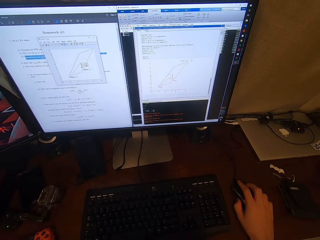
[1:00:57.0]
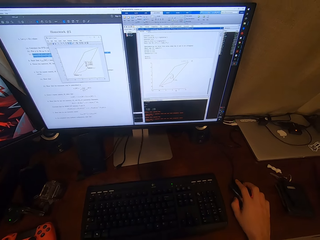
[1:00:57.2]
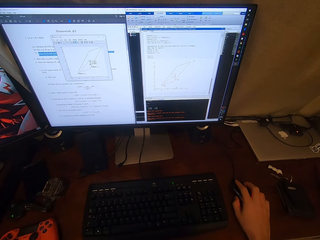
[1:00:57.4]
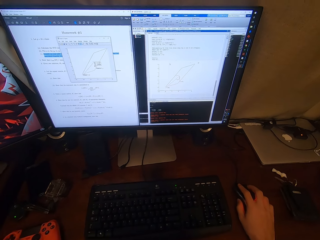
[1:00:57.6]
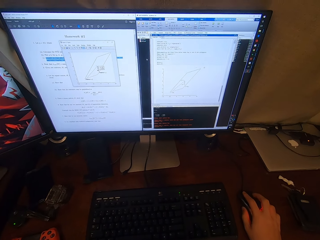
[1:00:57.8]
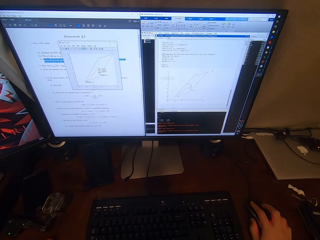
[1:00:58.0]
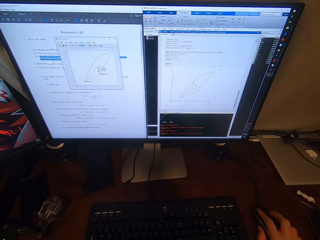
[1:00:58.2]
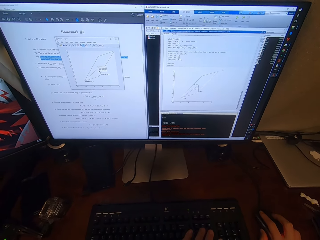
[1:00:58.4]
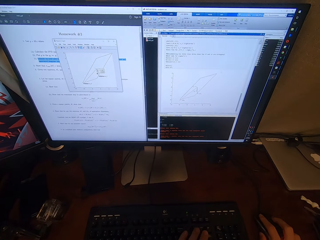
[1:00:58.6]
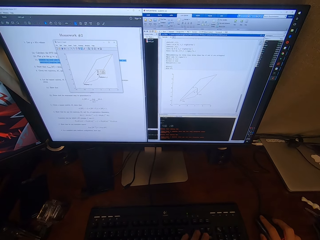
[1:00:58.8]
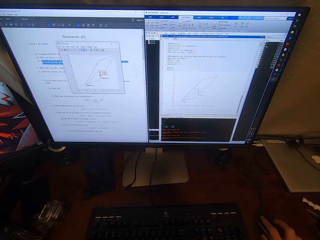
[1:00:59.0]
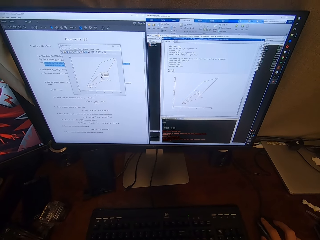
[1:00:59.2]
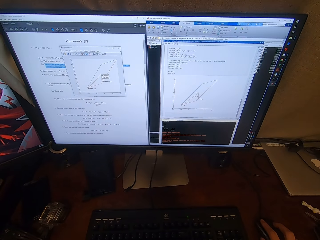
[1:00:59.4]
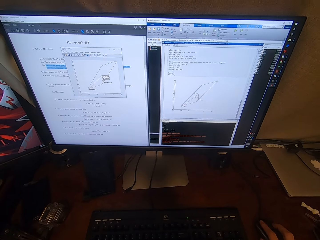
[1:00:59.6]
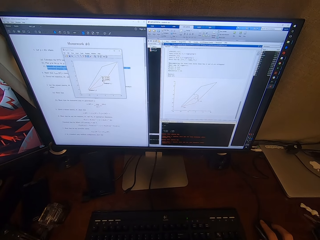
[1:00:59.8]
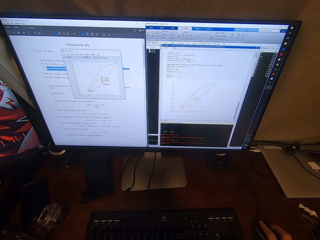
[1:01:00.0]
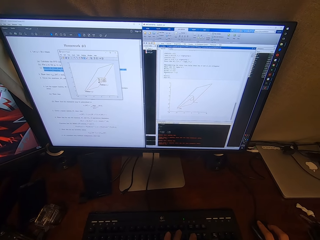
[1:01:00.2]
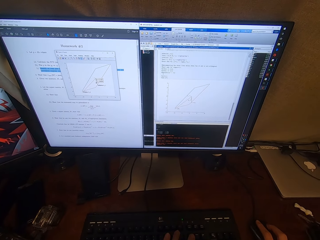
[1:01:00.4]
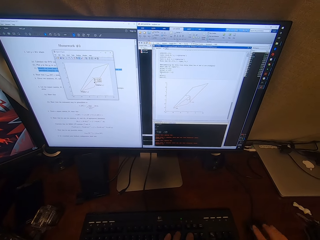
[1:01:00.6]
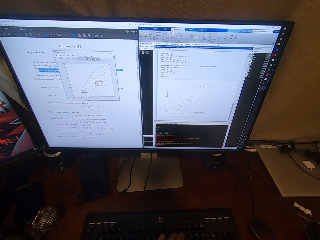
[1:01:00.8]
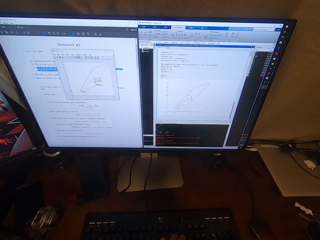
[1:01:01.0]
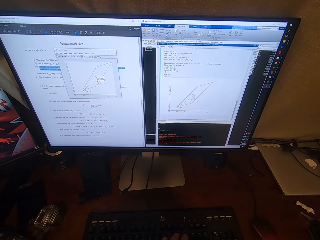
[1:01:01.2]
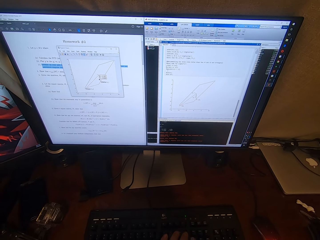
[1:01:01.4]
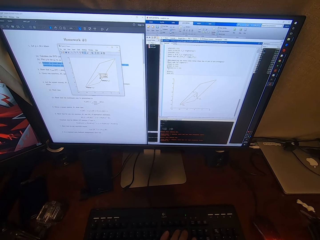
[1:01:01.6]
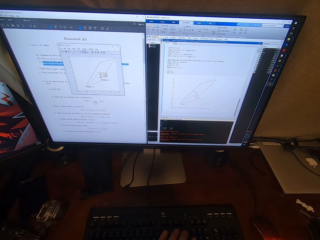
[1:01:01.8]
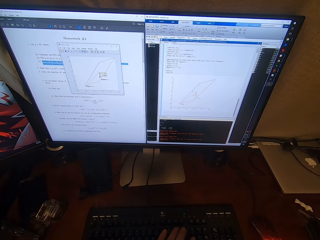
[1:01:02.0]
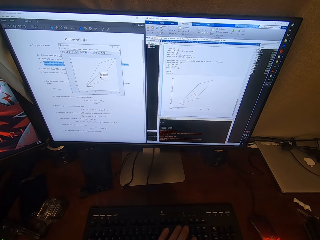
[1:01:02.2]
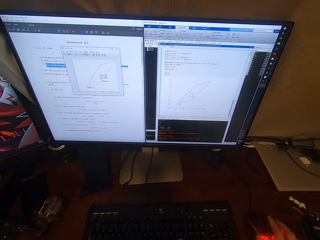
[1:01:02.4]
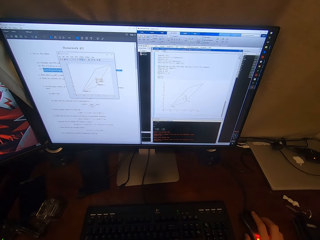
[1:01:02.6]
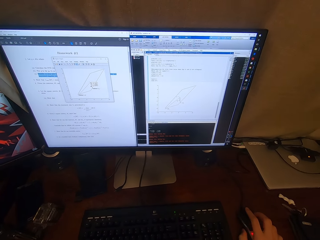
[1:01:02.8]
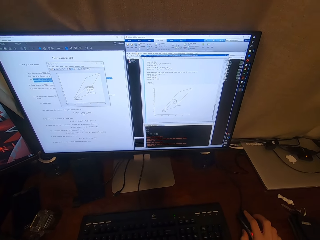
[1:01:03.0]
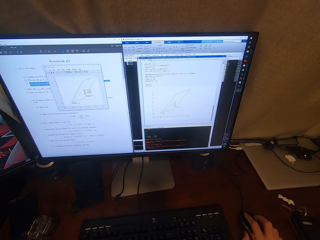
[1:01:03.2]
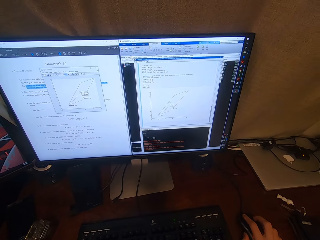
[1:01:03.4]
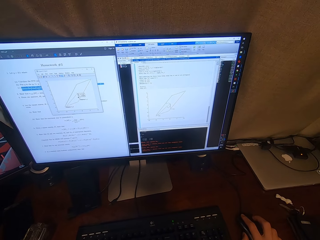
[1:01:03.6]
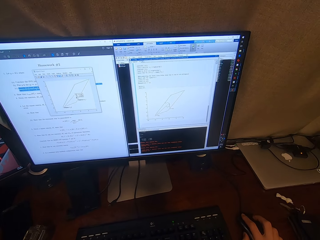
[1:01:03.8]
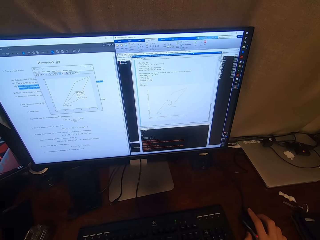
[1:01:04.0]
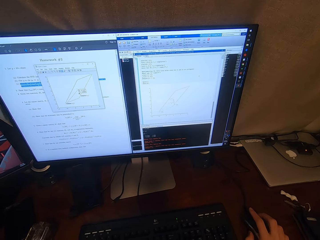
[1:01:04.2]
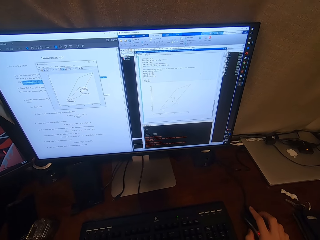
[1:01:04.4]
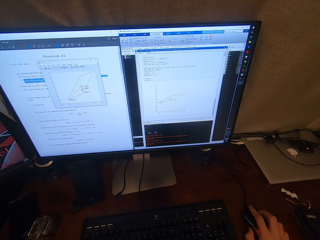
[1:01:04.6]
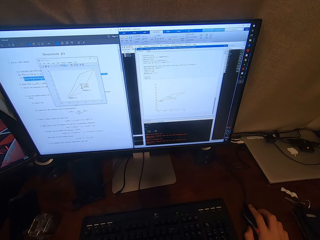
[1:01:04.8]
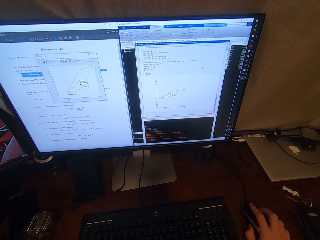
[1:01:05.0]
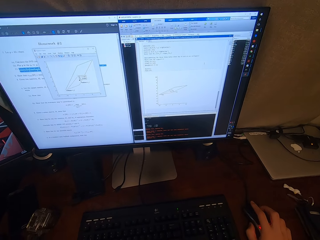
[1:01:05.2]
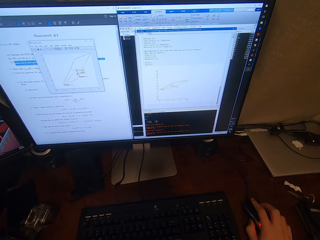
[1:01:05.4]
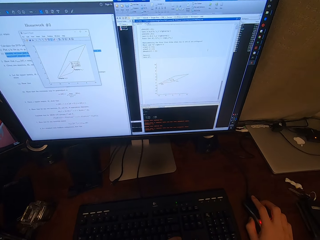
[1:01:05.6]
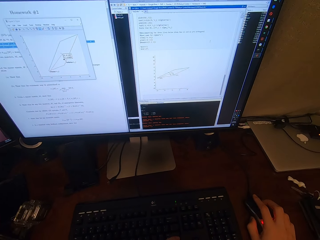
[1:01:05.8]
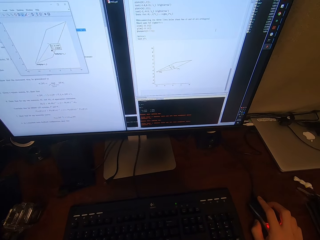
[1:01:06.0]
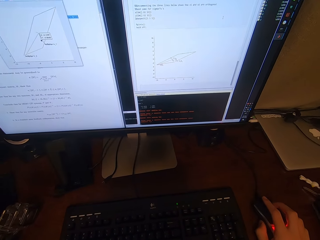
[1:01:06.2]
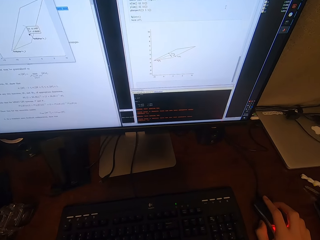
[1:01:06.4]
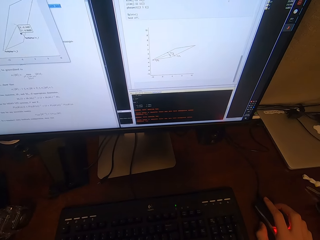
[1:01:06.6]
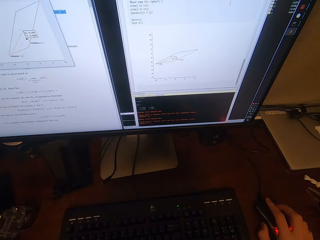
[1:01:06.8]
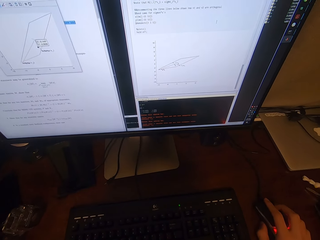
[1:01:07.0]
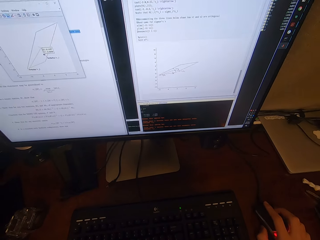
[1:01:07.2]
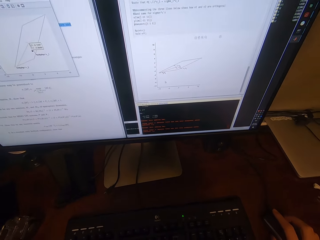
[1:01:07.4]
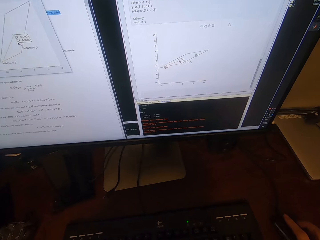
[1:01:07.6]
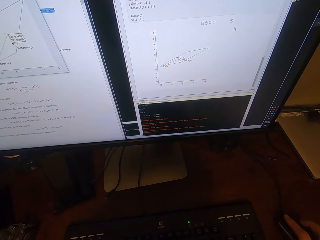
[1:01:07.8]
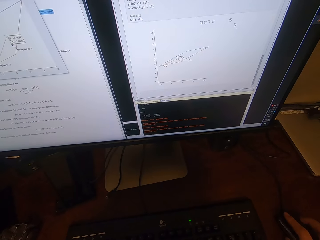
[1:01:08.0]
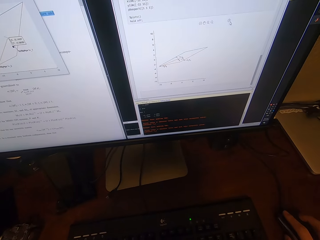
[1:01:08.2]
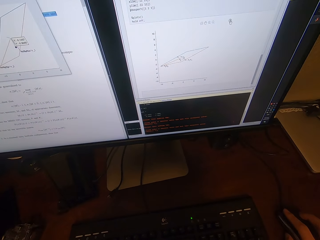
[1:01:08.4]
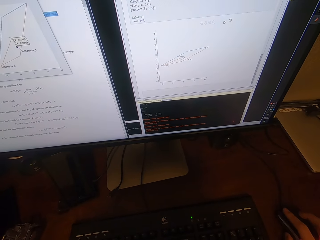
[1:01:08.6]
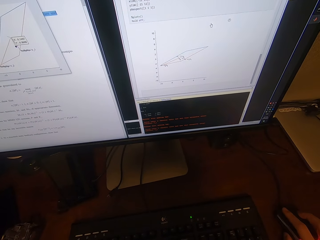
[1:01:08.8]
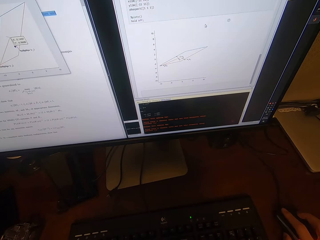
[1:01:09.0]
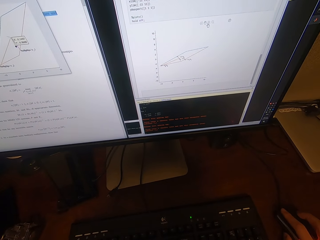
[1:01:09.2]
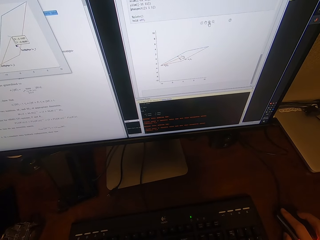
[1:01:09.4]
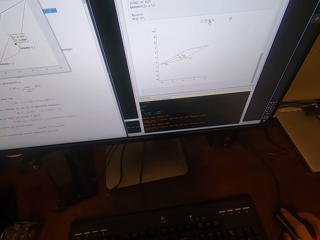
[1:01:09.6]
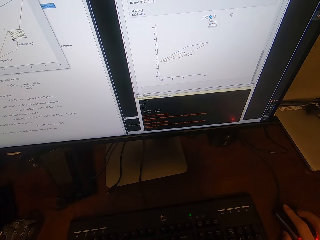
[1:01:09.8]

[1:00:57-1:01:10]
The camera wearer looks at a computer. They look around.

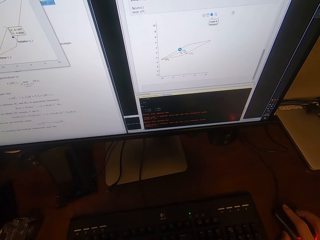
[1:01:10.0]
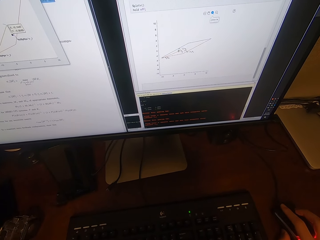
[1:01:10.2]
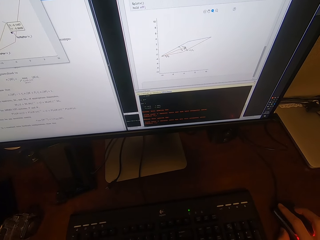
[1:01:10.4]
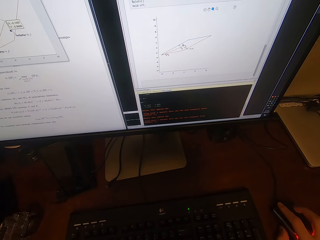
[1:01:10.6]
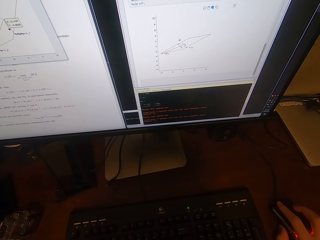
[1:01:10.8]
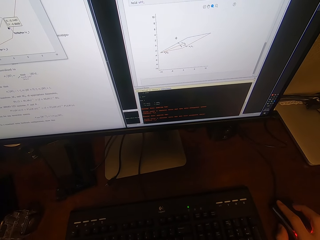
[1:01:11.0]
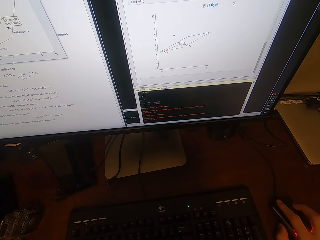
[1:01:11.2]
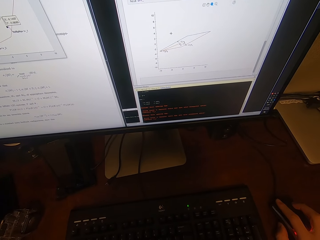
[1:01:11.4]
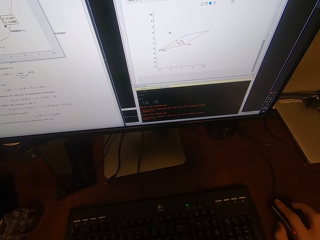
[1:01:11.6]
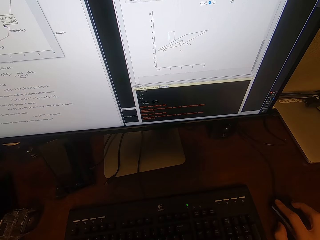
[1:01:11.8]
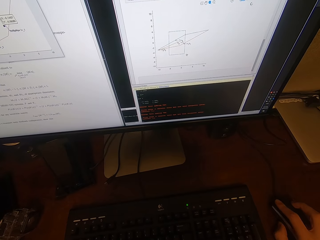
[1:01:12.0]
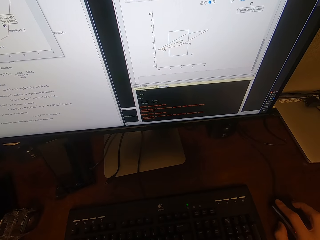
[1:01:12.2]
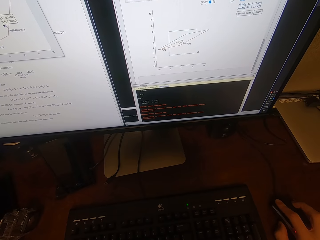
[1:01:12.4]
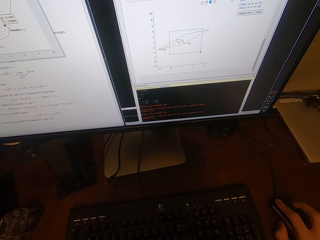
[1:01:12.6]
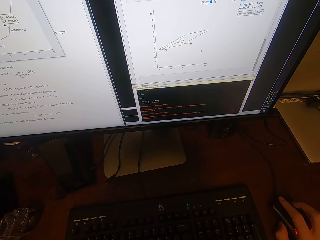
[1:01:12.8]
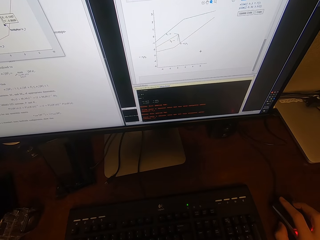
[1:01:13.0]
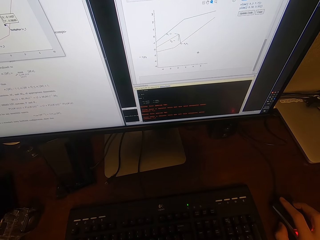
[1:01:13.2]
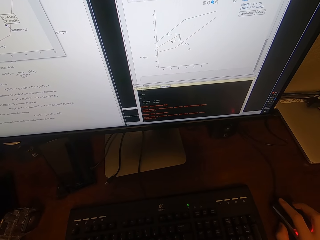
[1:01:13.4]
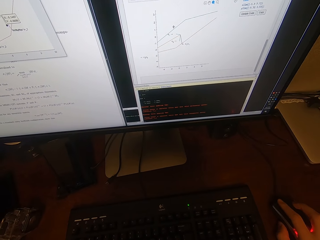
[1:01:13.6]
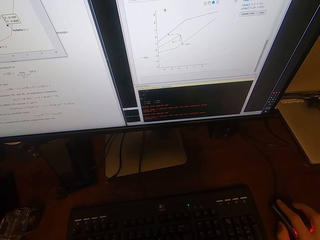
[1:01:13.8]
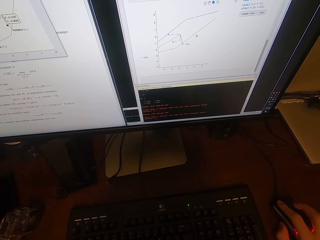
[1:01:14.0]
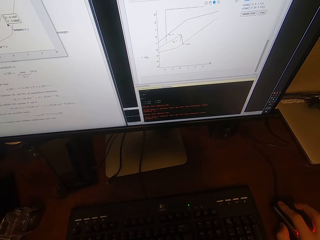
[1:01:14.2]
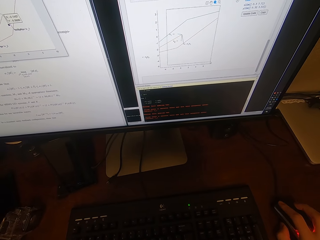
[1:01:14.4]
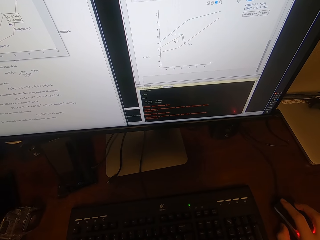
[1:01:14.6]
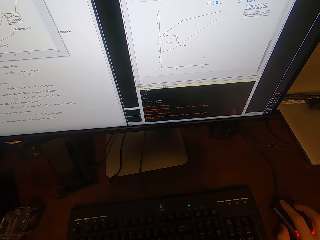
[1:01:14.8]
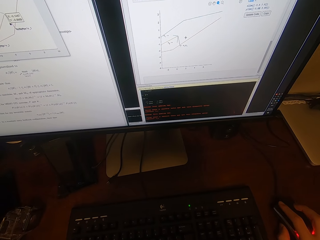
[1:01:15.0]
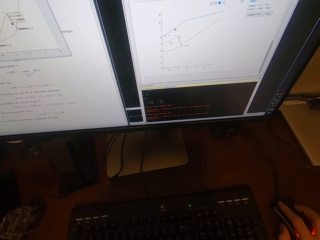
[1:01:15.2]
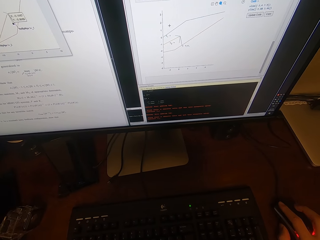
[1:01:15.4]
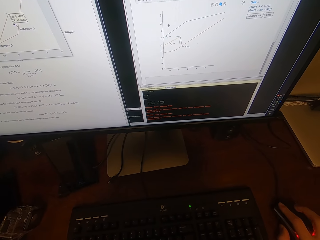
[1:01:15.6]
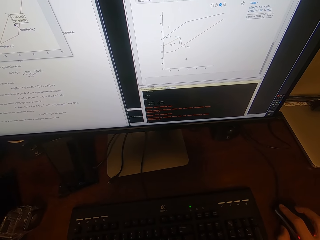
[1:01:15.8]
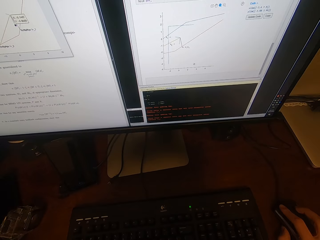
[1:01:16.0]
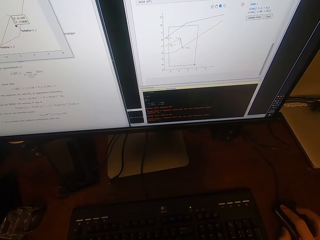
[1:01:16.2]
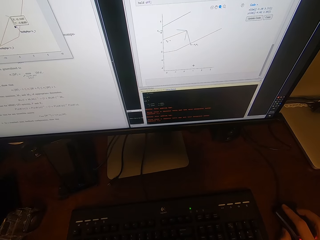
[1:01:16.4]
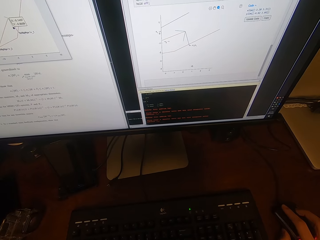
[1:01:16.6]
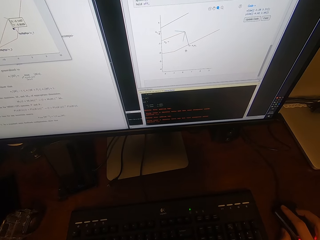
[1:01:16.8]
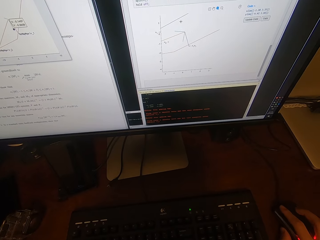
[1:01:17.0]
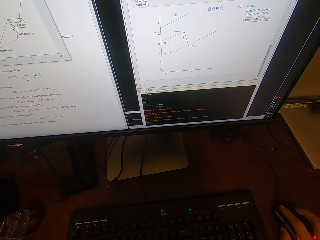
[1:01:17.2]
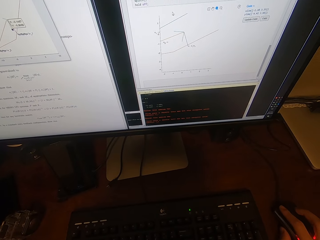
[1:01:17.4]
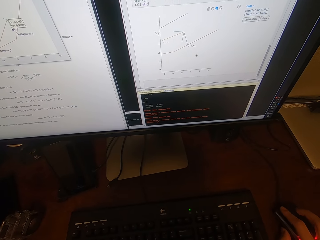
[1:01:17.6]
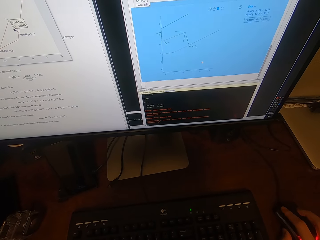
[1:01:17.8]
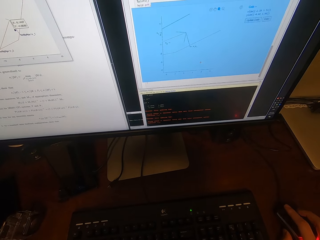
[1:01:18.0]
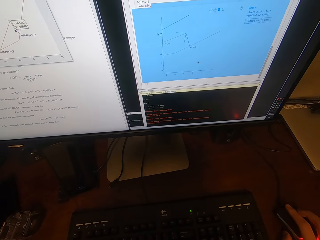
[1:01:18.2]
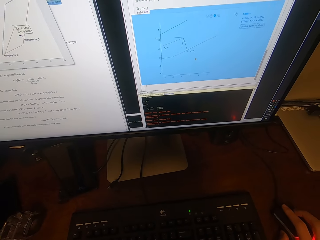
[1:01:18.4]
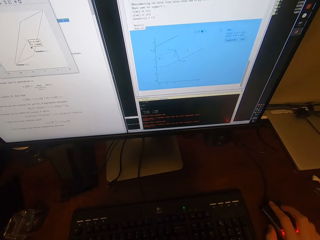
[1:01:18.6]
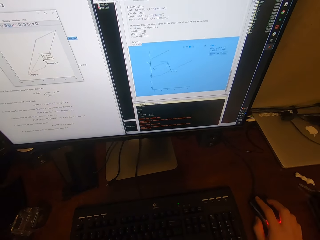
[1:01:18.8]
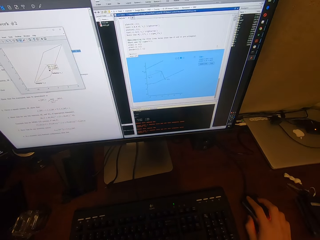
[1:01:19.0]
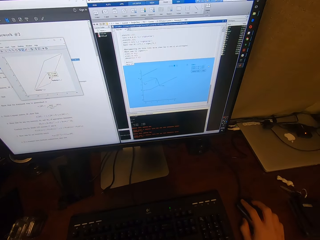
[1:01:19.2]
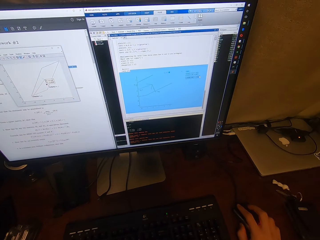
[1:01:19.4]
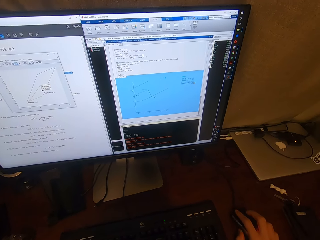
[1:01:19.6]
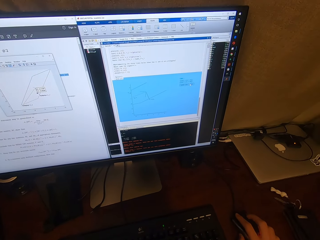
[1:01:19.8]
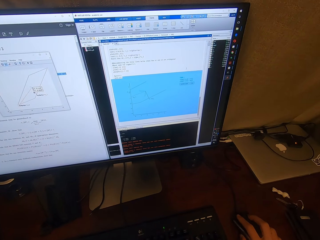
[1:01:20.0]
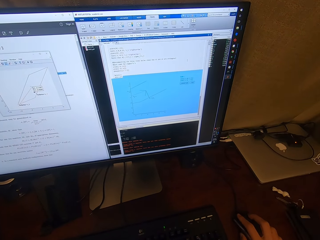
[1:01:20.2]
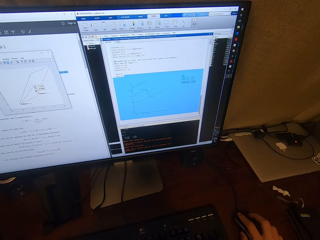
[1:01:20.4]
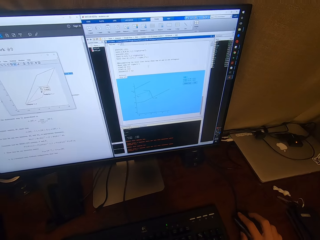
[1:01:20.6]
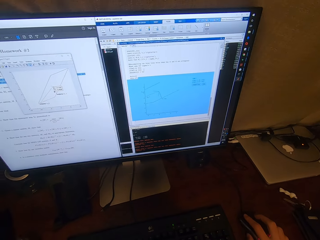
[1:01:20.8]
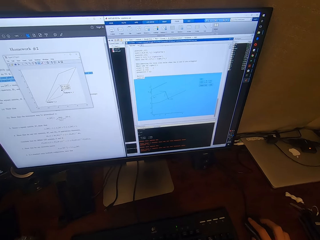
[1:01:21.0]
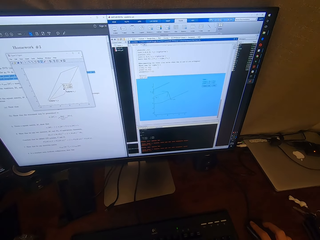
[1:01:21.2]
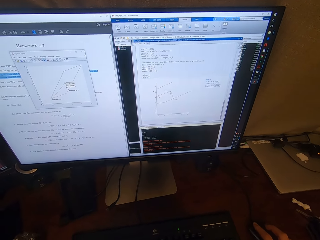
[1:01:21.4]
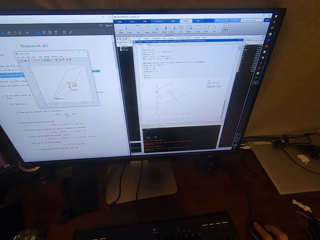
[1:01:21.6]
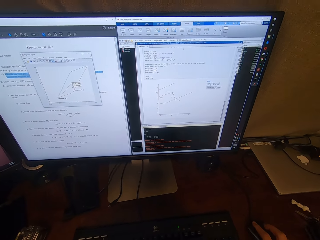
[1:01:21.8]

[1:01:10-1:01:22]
The camera wearer browses at a computer.
